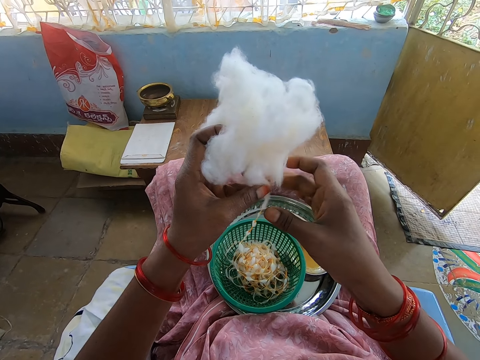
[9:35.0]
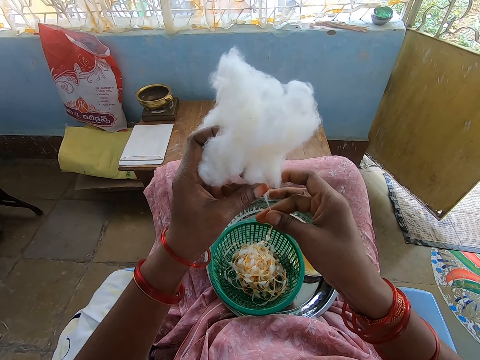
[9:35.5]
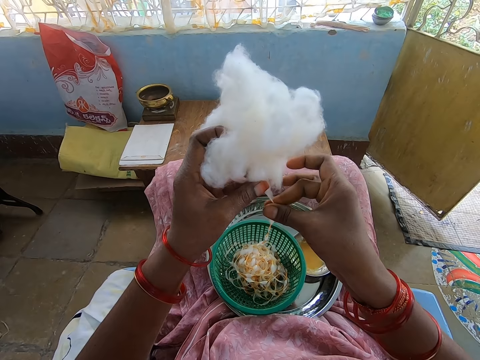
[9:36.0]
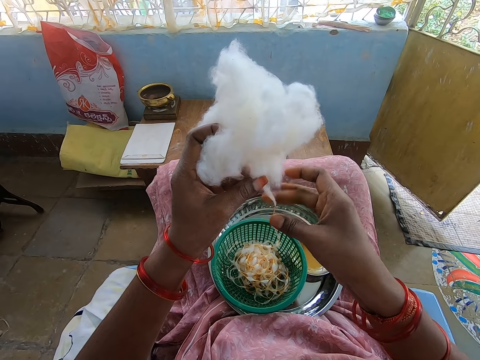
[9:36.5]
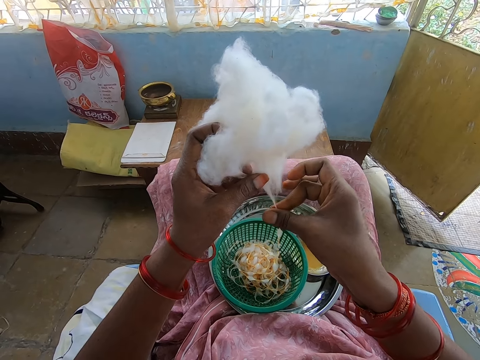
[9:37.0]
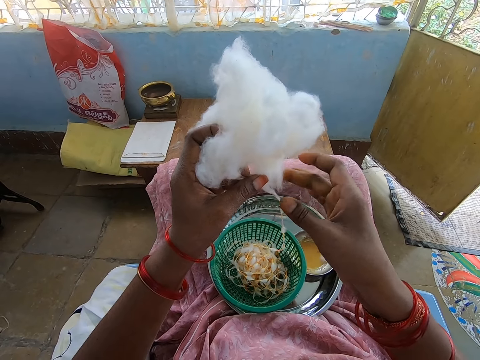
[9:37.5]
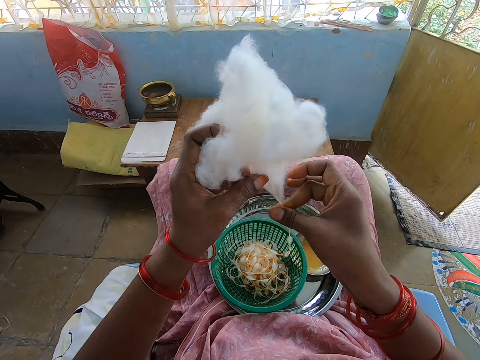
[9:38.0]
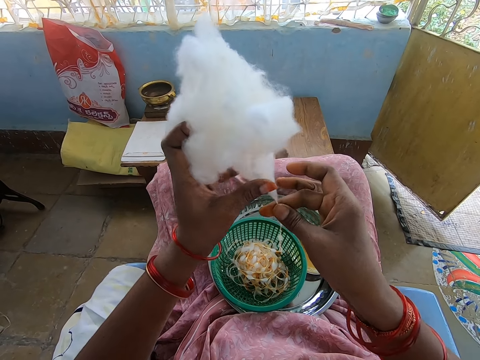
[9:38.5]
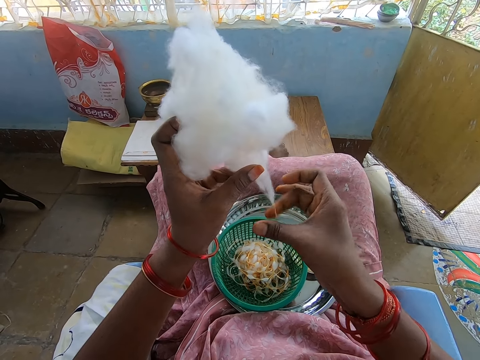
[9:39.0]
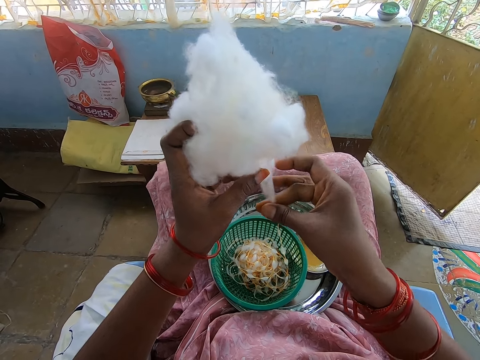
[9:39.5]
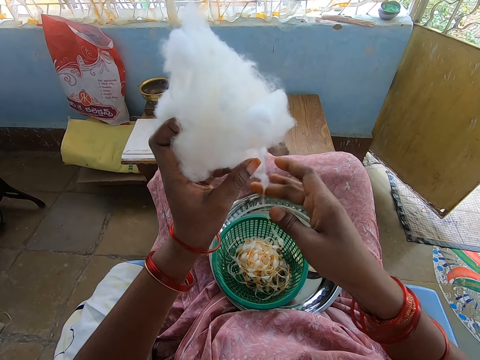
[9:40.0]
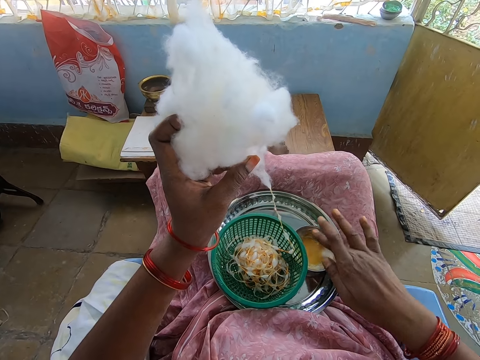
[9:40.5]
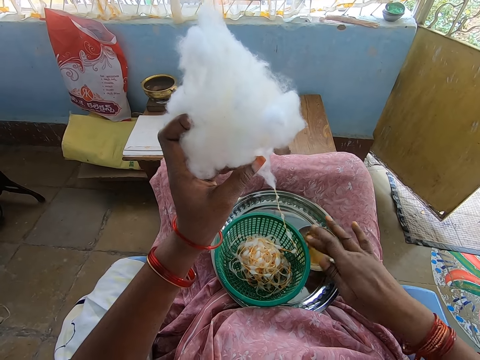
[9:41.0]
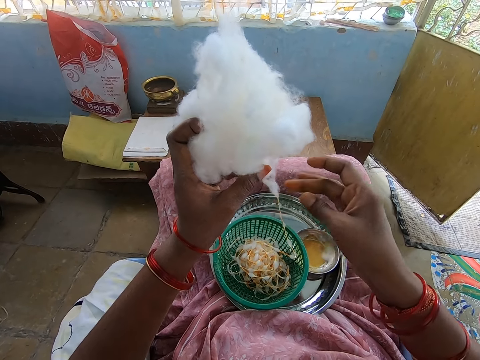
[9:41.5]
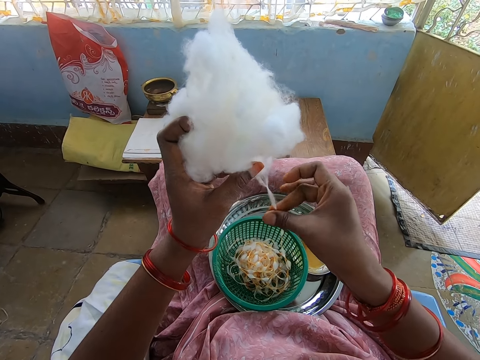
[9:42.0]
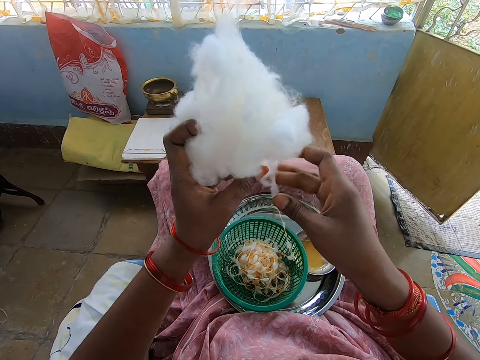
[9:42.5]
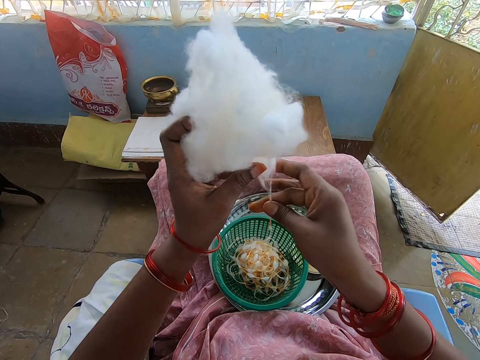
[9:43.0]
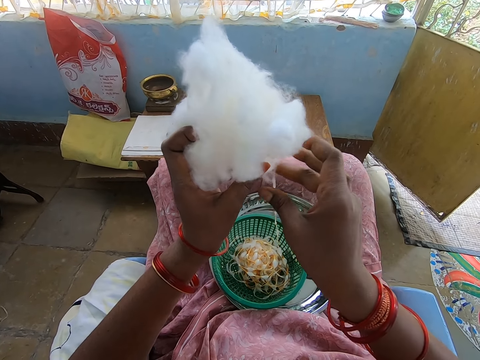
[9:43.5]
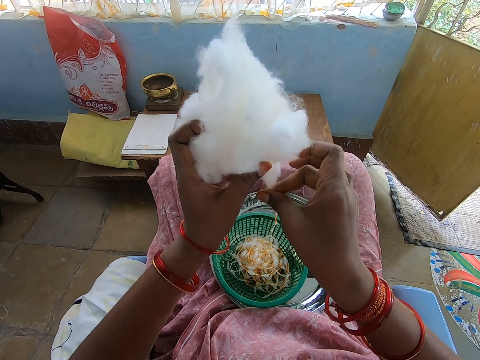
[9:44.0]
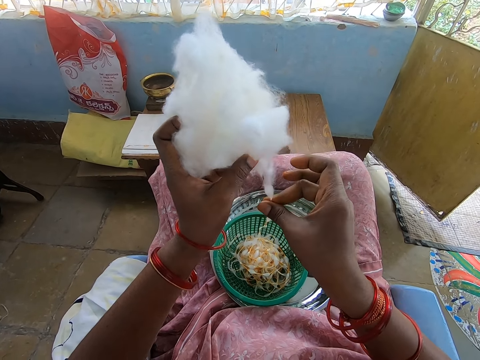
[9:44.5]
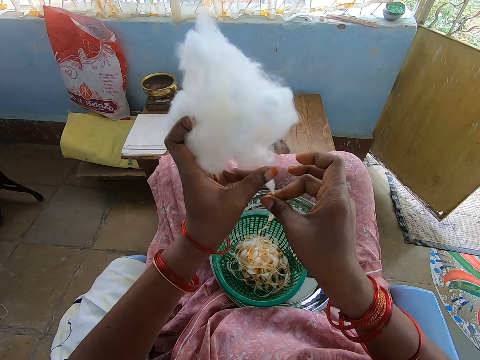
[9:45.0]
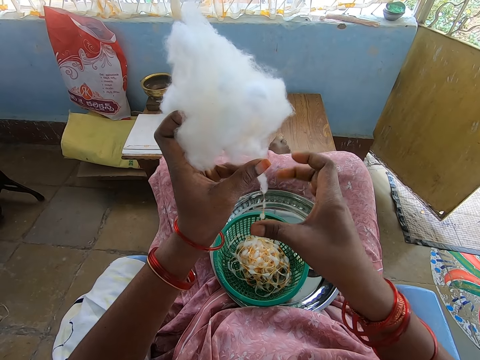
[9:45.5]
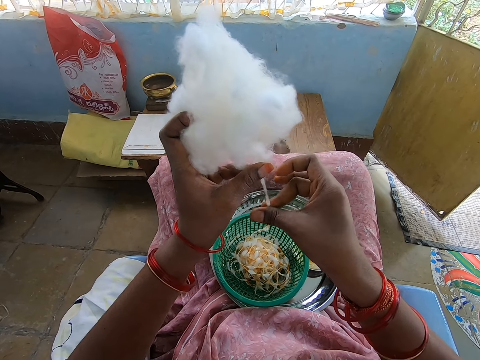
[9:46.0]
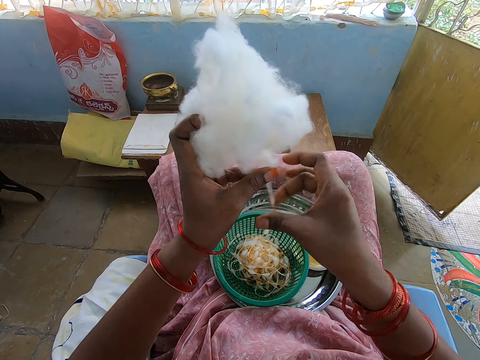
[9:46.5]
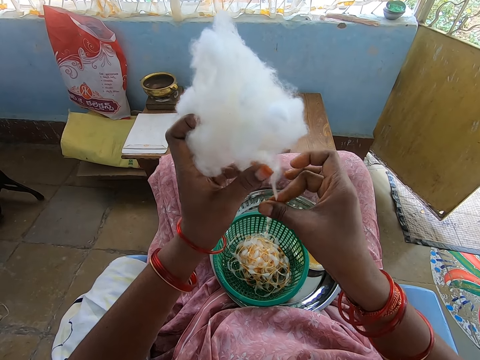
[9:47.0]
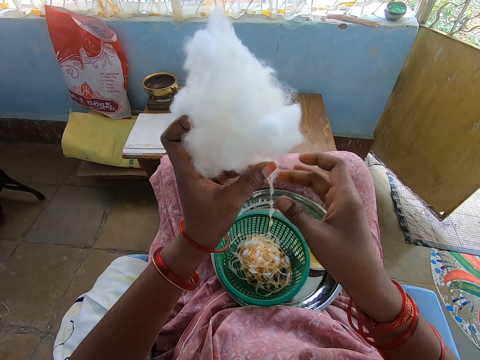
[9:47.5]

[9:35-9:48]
The camera wearer dips her right hand into the container of oil. She rolls the cotton in her left hand into a string of balls with her right hand. She pulls thread from the cotton wool.

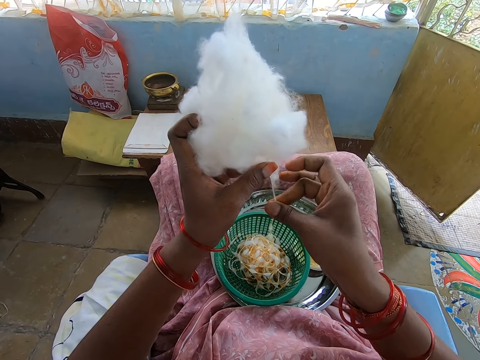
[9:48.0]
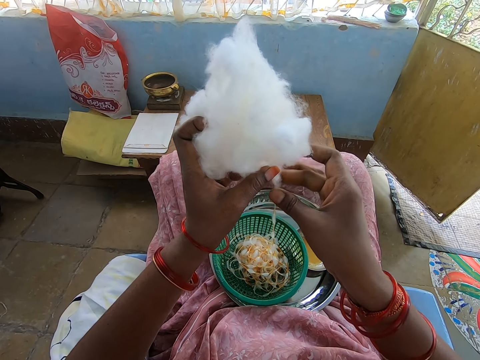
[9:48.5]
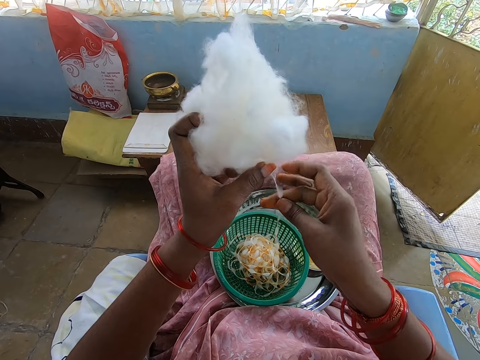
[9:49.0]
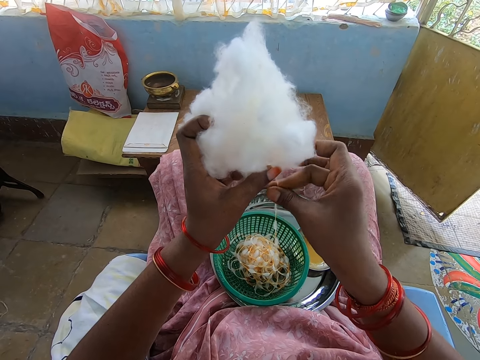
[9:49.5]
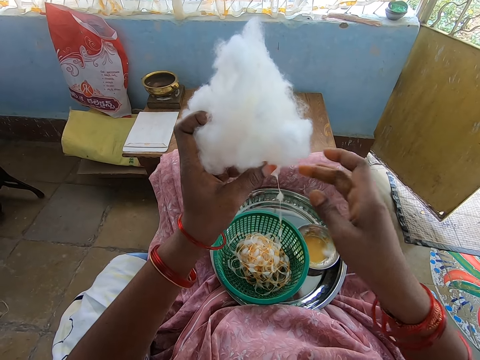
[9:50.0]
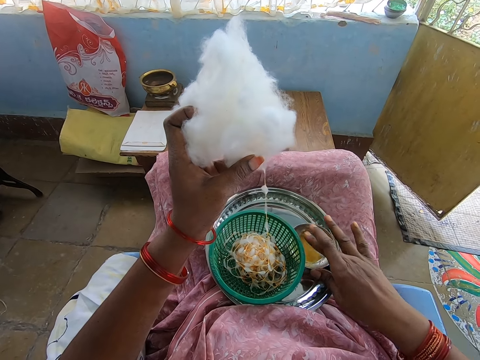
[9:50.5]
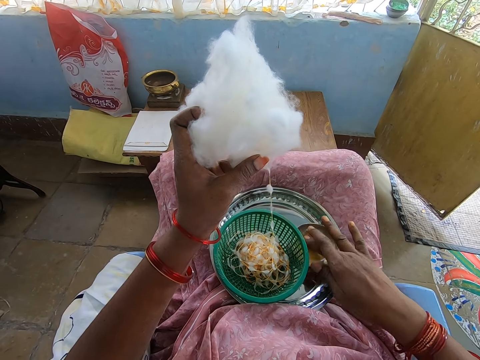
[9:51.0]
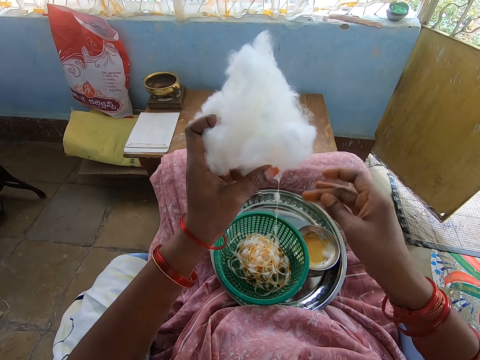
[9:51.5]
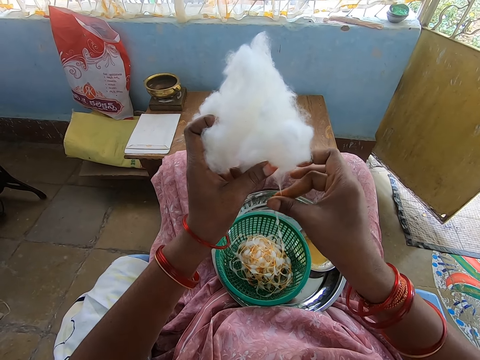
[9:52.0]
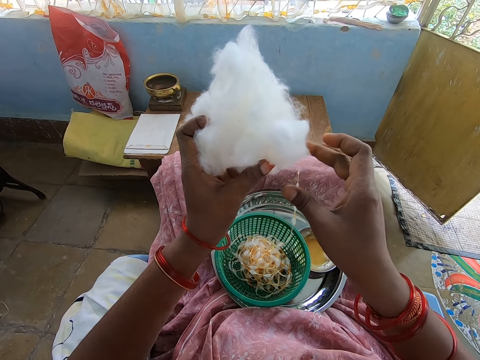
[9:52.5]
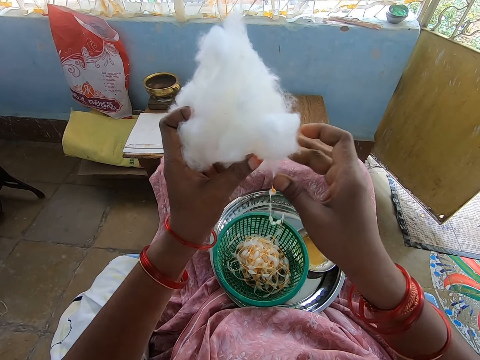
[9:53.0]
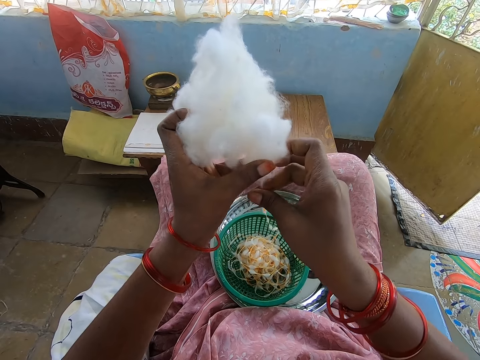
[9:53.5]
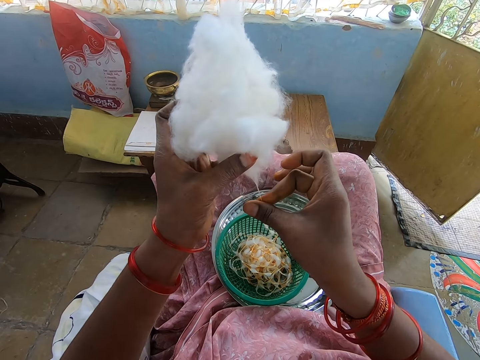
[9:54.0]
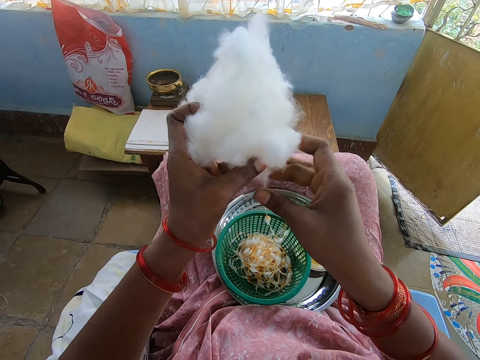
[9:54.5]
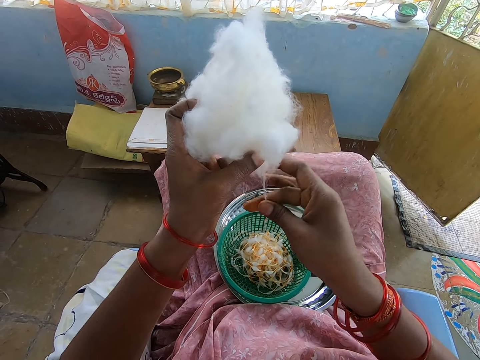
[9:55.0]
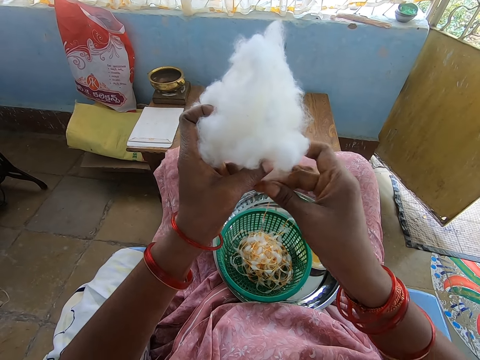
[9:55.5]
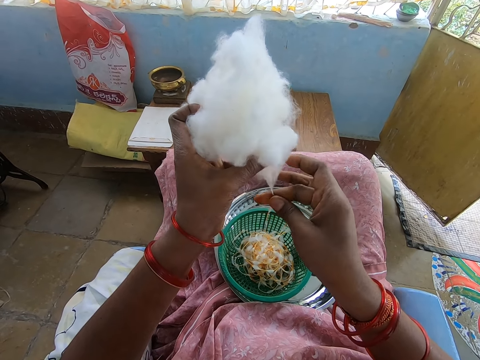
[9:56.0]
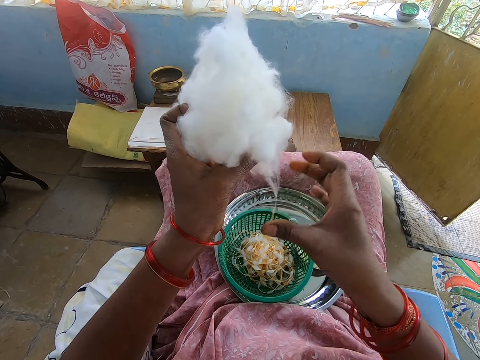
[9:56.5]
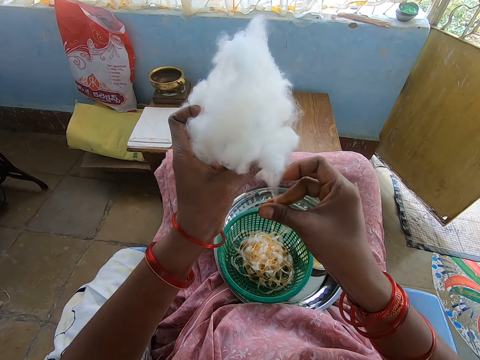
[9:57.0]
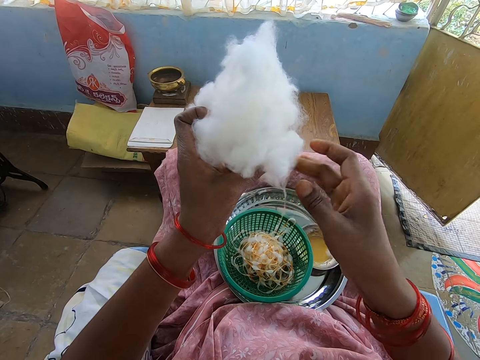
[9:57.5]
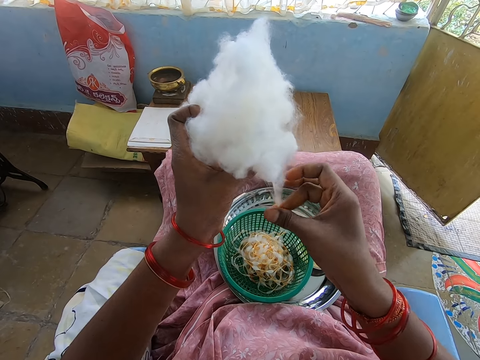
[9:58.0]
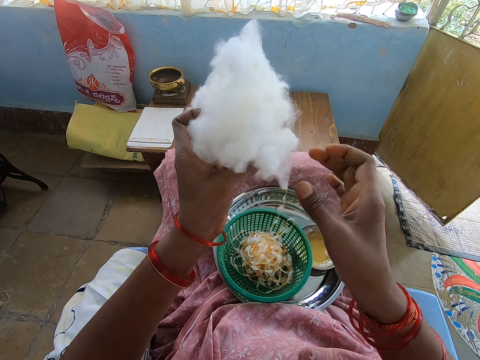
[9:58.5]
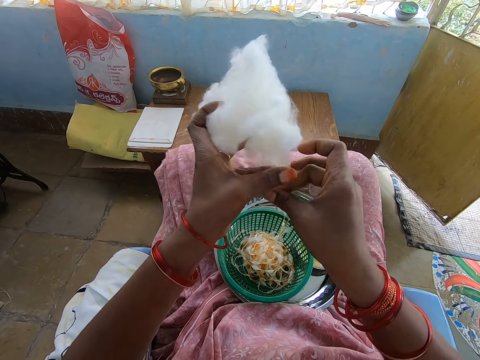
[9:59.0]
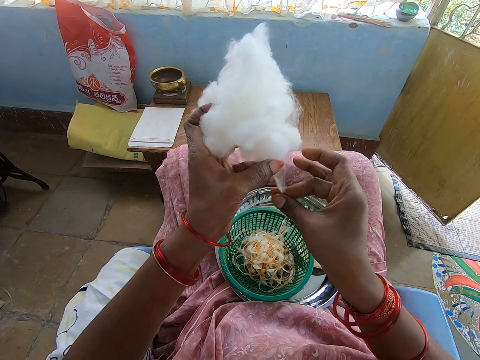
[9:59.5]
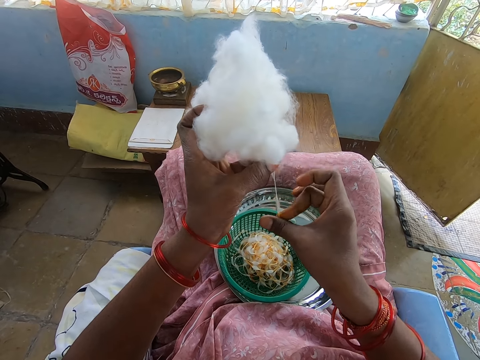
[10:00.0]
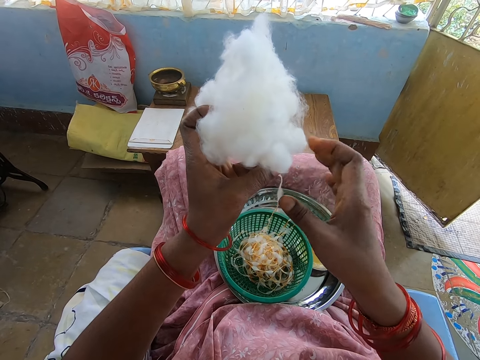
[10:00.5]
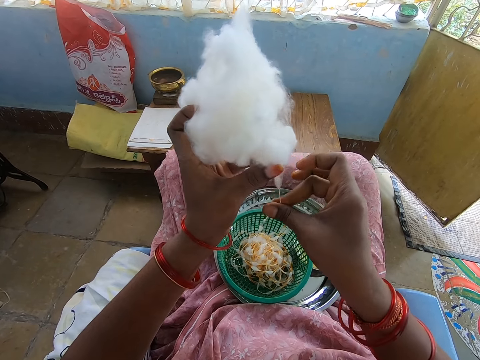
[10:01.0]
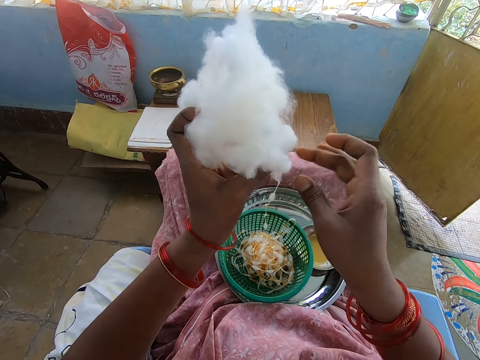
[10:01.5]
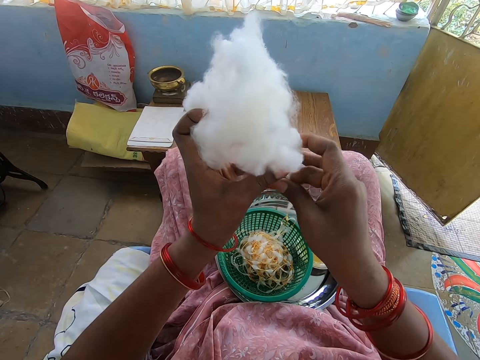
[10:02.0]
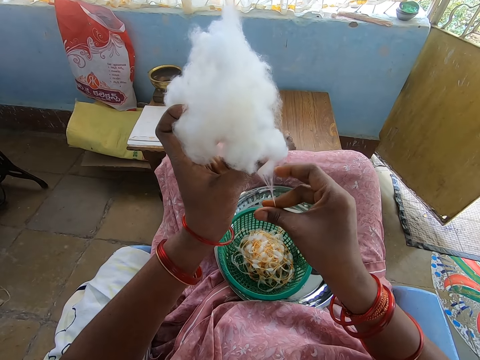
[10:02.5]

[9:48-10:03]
The camera wearer dips her right hand into the container of oil. She rolls the cotton in her left hand into a string of balls with her right hand. She pulls thread from the cotton wool.
